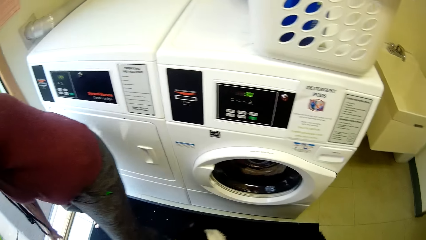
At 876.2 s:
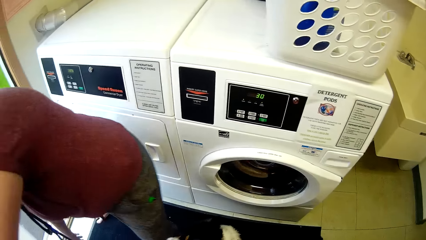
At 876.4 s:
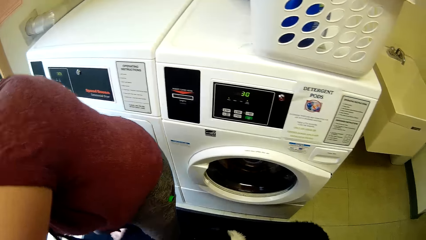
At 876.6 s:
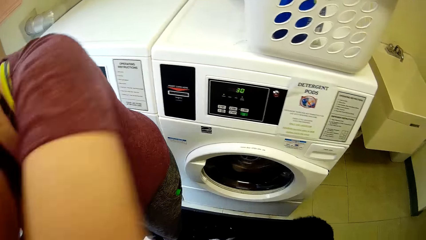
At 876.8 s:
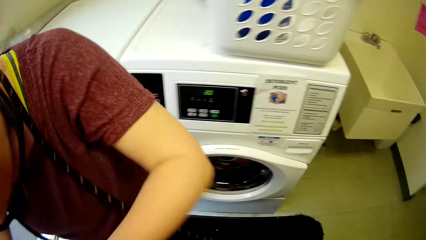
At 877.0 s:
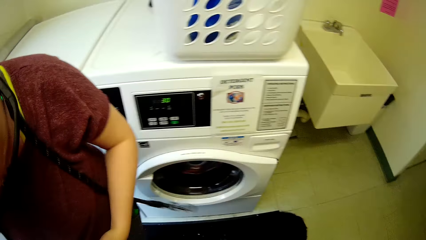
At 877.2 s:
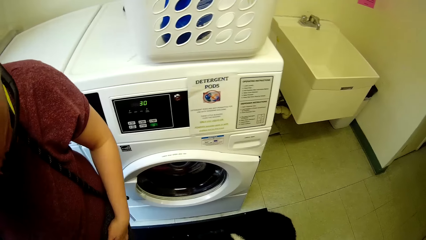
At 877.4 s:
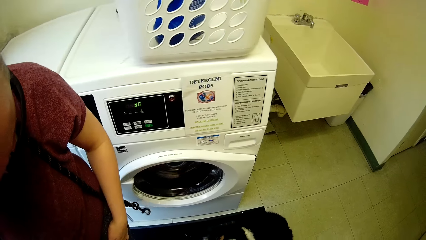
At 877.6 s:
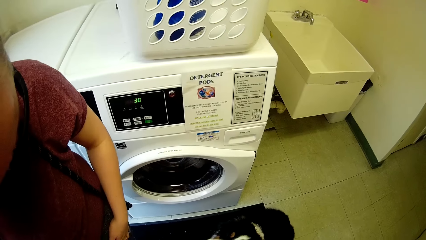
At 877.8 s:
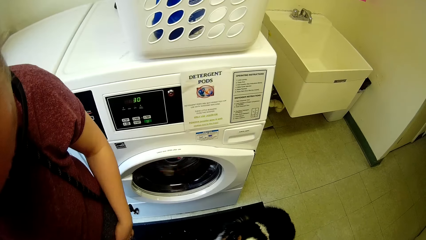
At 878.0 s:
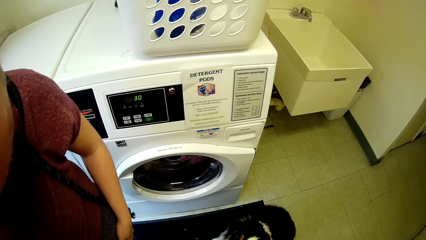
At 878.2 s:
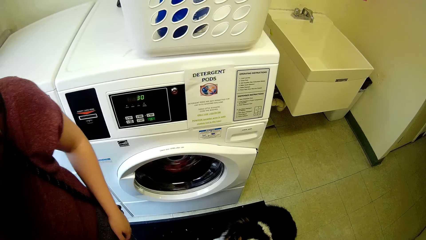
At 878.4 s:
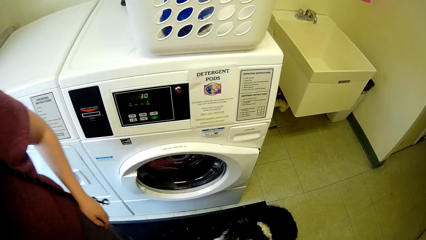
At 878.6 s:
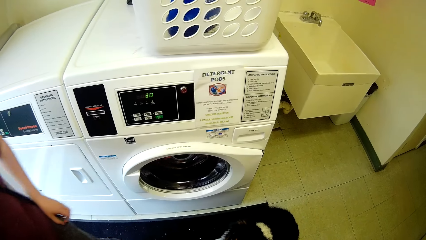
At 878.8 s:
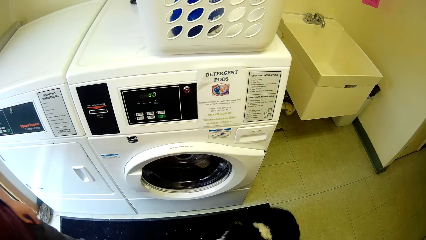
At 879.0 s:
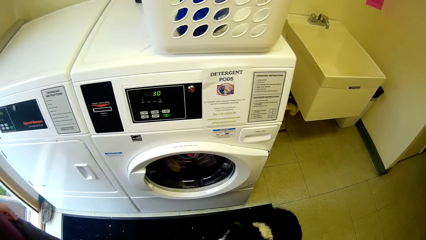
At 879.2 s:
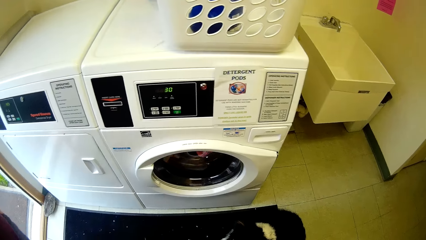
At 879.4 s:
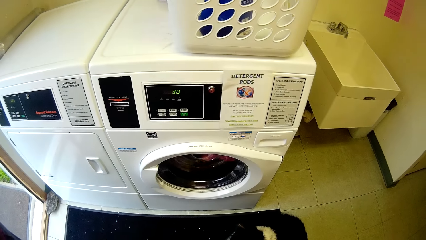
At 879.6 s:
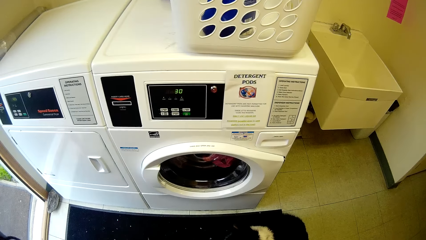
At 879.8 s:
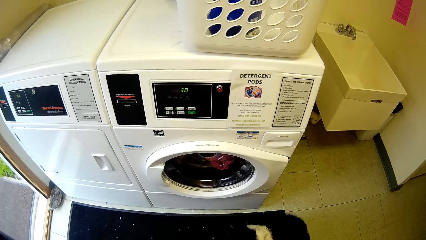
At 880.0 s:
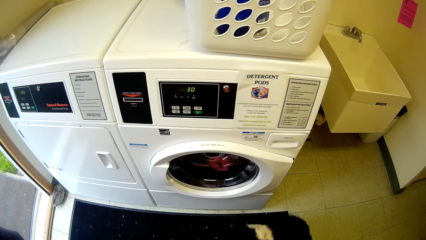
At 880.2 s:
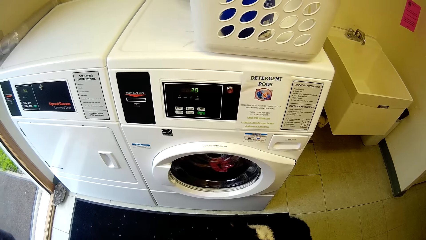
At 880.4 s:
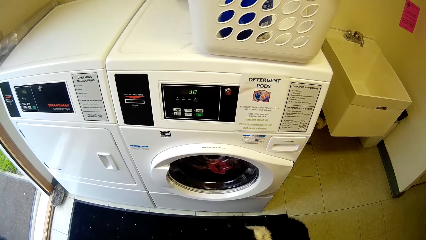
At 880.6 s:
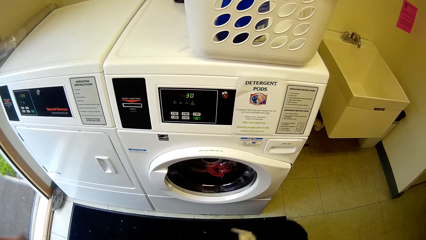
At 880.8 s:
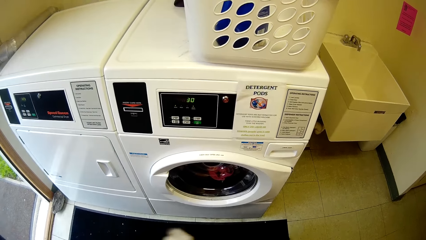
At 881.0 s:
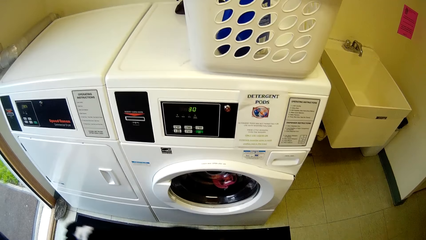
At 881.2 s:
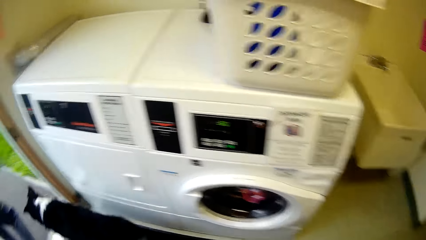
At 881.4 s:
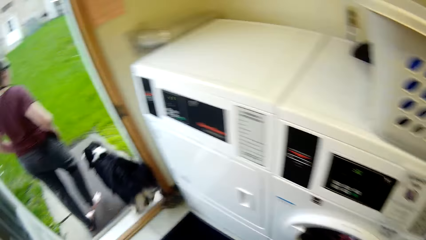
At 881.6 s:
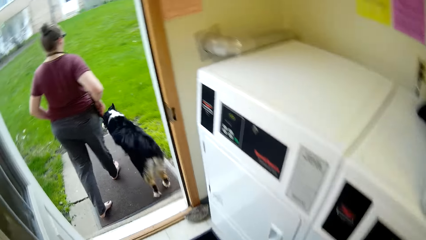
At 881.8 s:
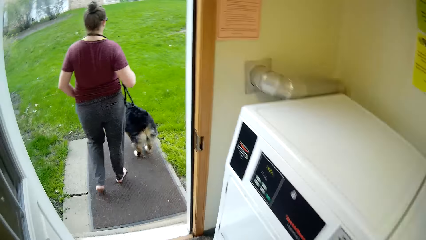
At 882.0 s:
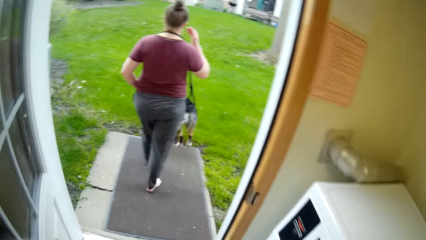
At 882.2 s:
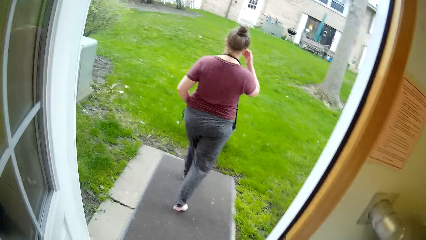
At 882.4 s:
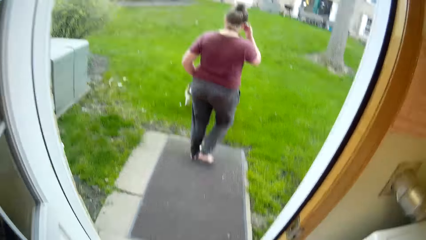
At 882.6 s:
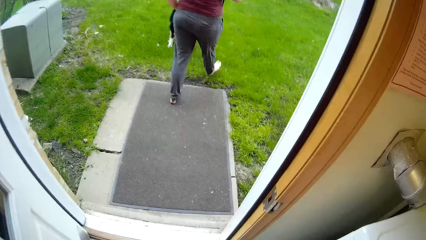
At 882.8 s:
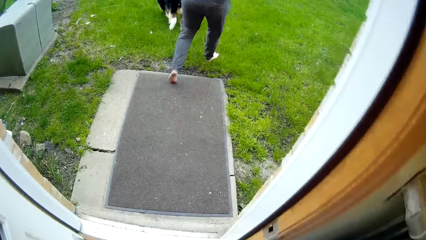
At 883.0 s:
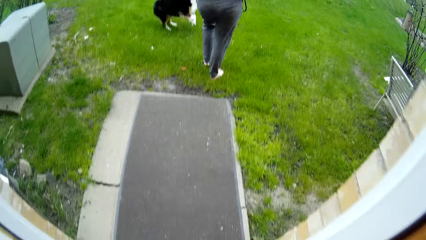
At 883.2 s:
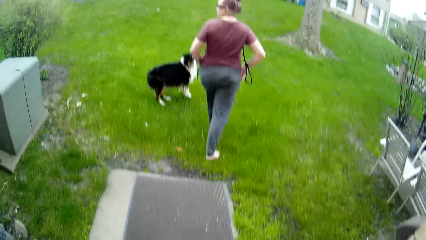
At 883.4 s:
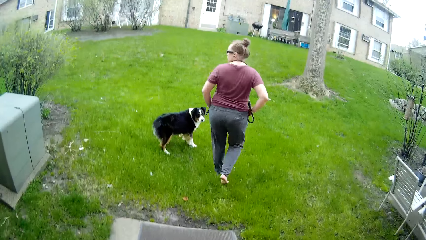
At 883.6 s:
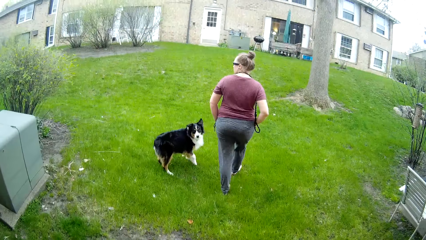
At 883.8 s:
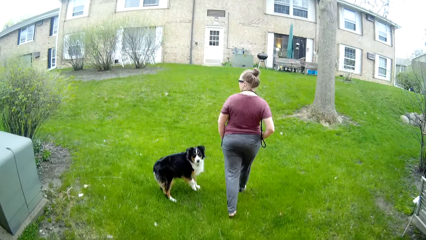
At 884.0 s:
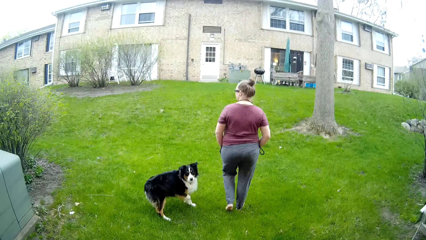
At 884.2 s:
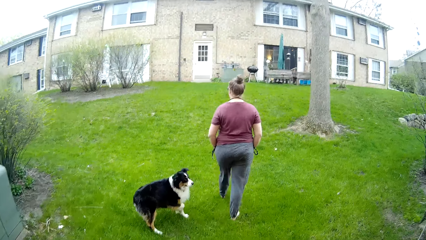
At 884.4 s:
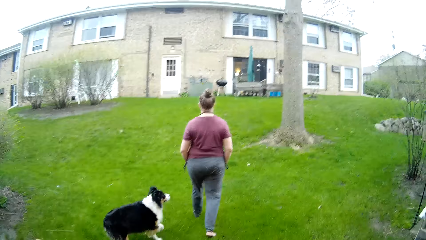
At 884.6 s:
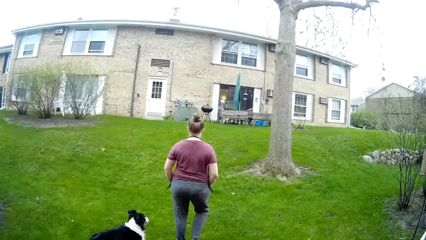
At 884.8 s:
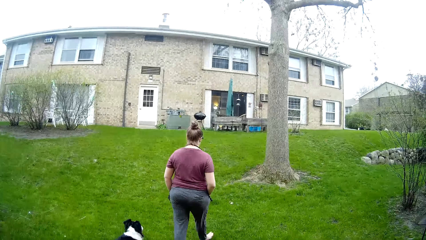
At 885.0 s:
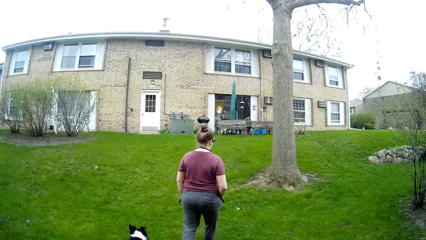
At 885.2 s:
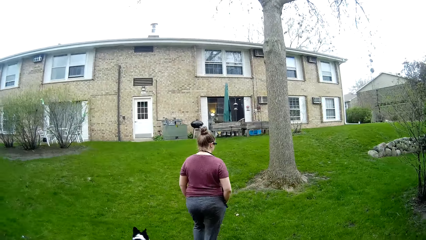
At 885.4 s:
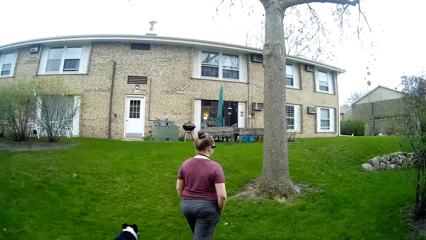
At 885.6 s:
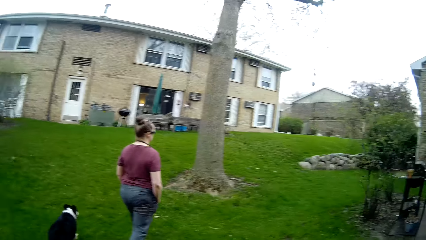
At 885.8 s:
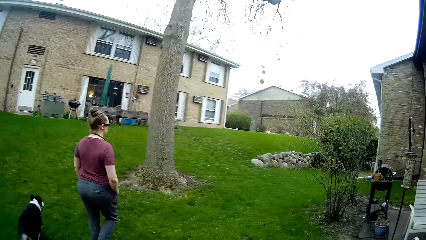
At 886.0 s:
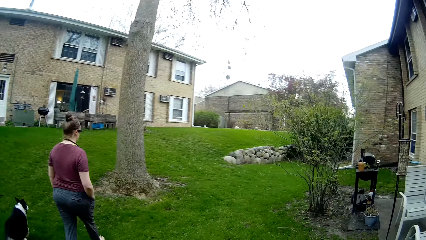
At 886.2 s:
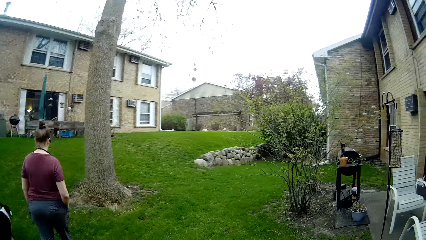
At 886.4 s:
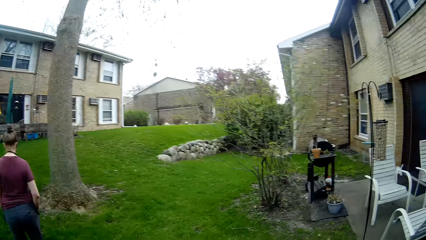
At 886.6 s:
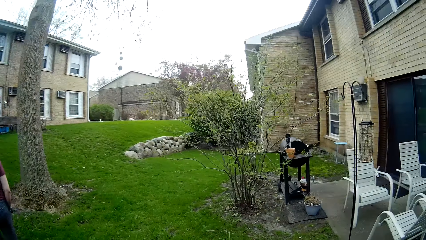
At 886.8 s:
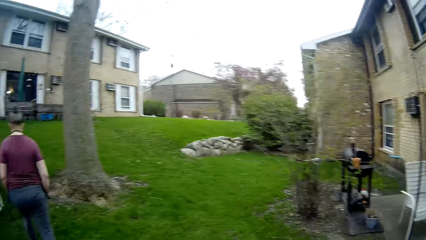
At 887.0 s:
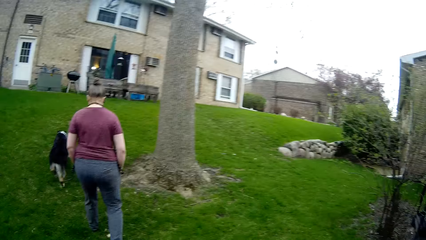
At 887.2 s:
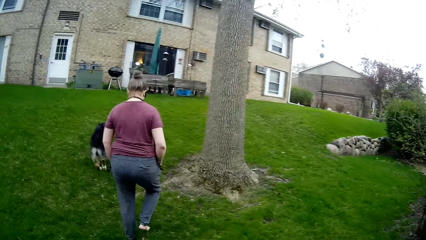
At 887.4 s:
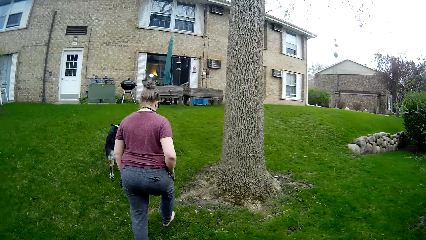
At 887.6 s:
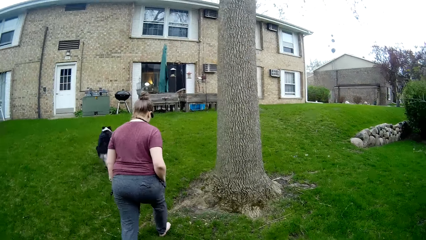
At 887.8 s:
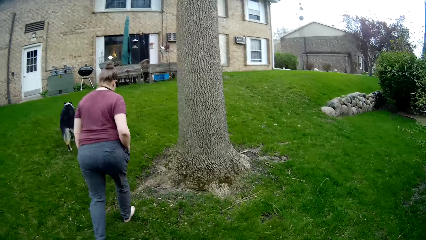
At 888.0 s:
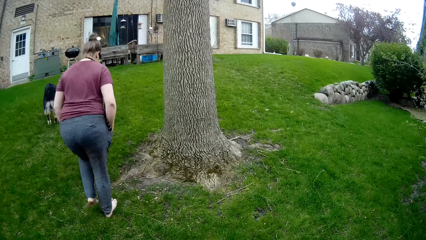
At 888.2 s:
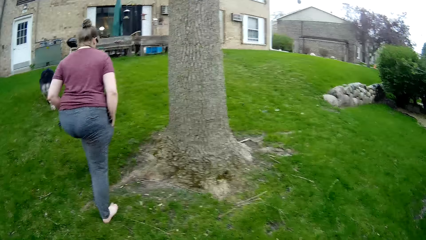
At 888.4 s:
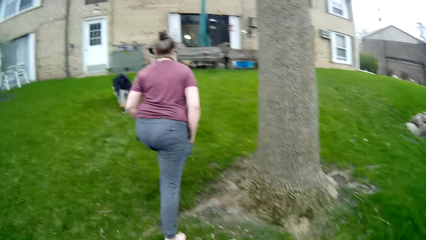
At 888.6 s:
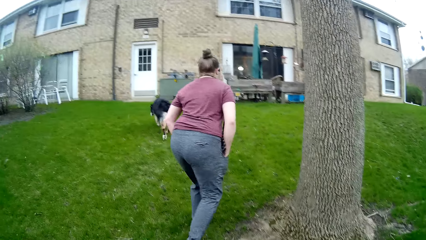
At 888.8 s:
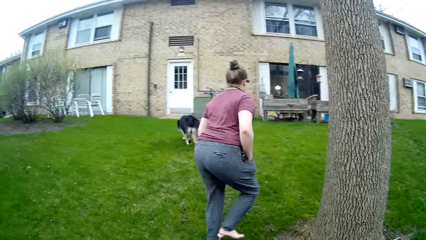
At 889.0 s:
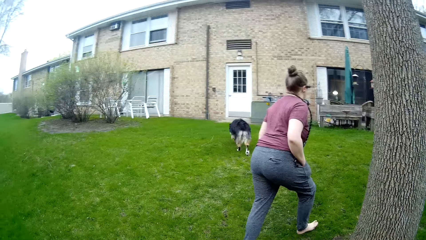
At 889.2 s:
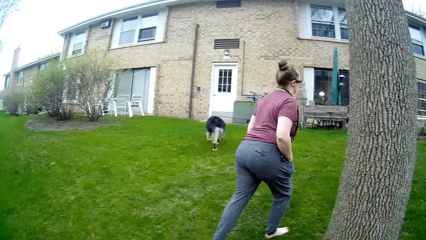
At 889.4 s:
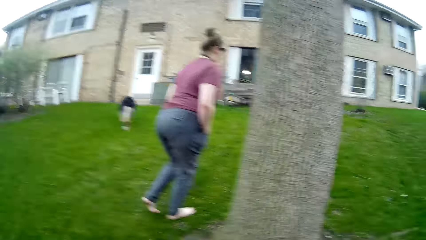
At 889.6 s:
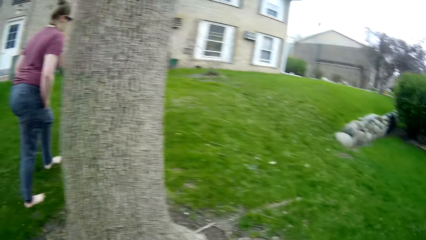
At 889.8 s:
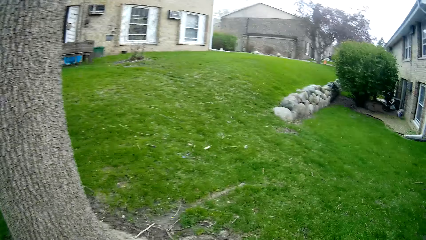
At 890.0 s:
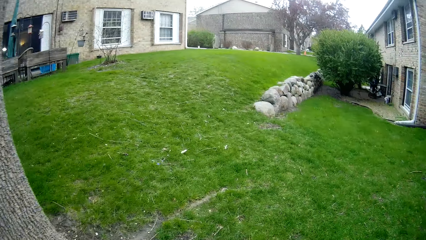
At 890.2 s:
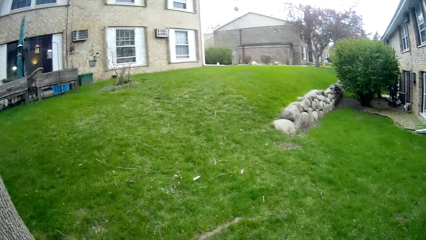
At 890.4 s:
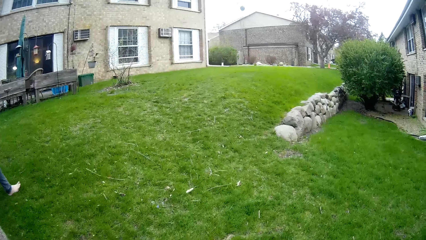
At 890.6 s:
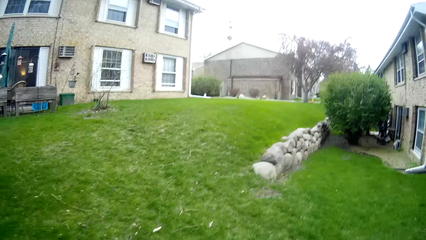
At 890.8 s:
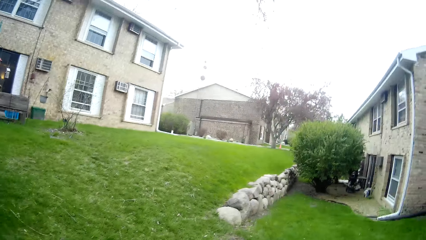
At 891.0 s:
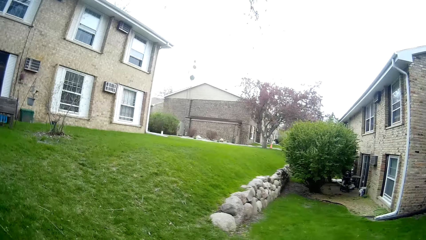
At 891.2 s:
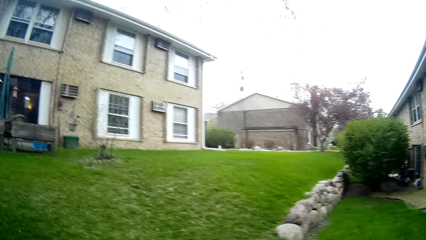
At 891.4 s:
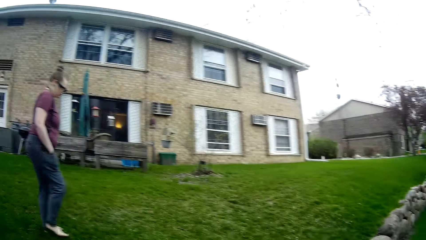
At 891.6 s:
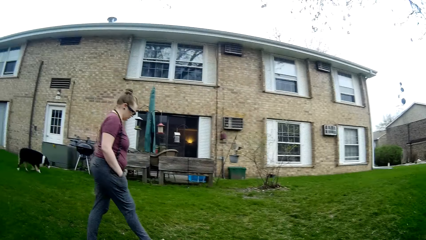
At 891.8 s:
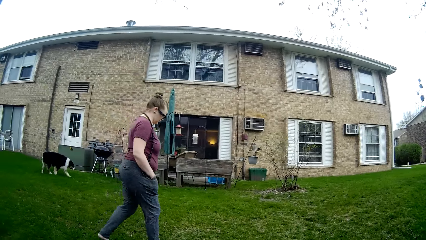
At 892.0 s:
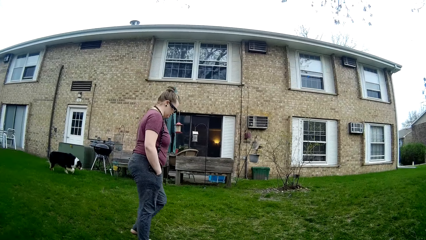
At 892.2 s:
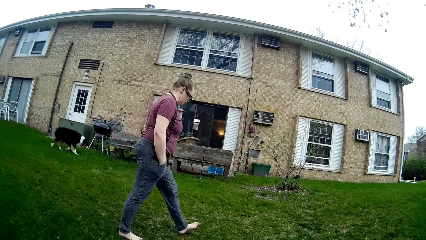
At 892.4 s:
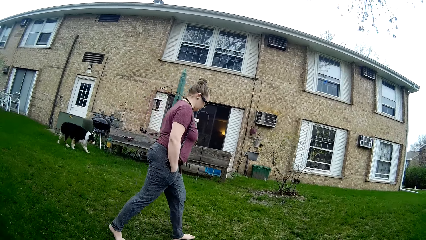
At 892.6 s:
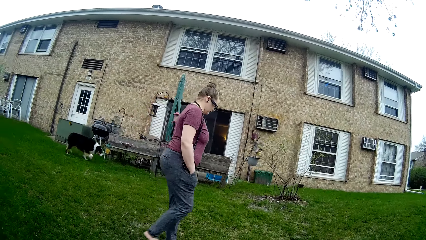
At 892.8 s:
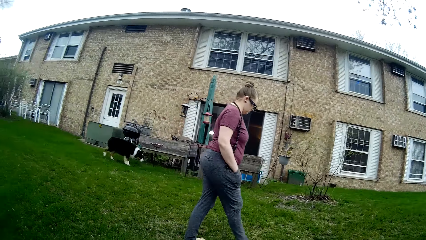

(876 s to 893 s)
The woman talks to the dog. The woman turns around. The woman steps out from the laundry room. The woman walks around. The camera wearer walks around. They converse with the woman and turn to the side. The woman walks around. The camera wearer walks around.
